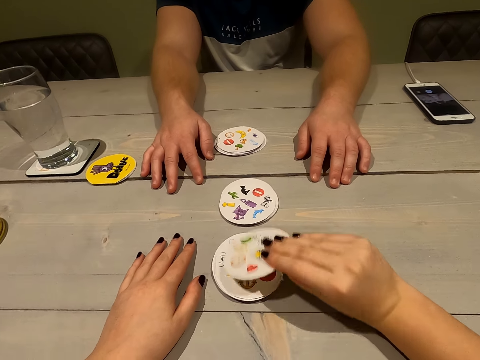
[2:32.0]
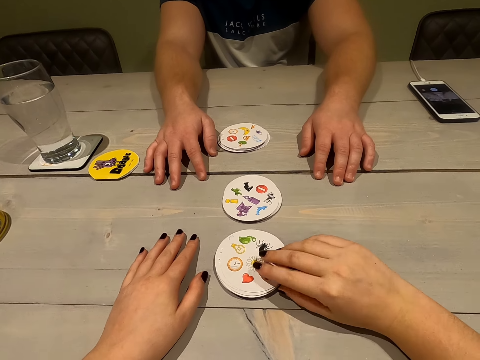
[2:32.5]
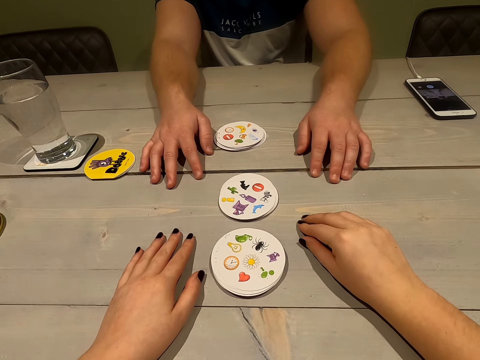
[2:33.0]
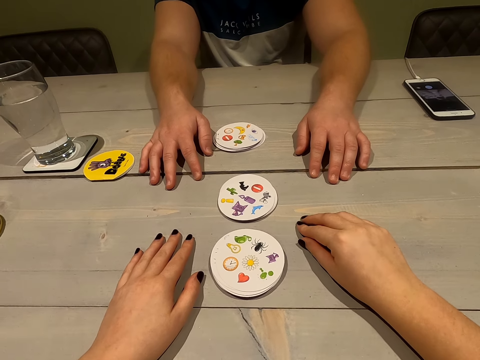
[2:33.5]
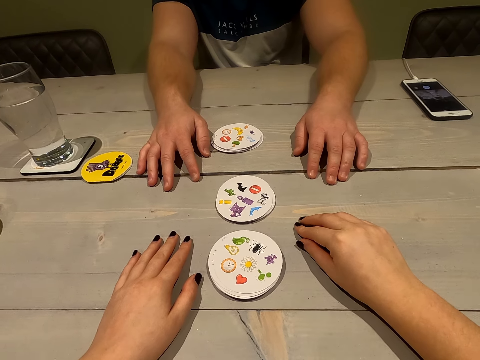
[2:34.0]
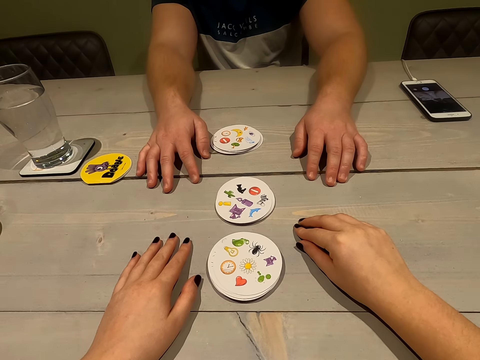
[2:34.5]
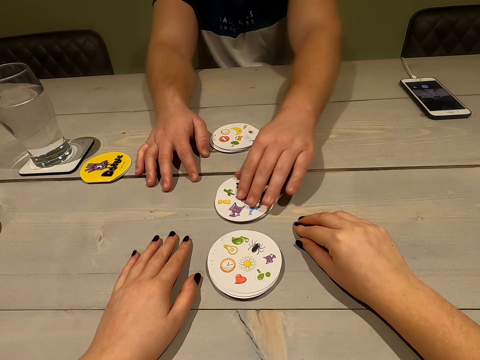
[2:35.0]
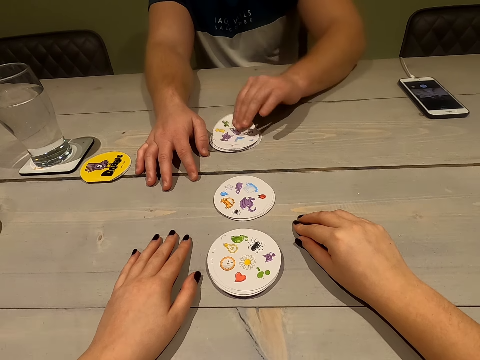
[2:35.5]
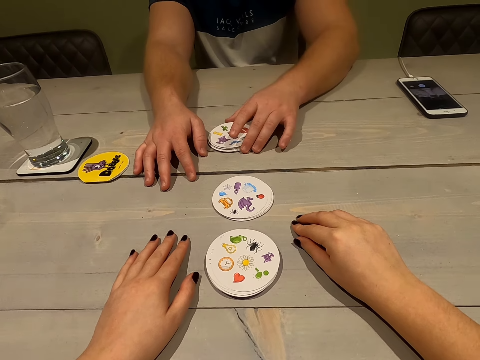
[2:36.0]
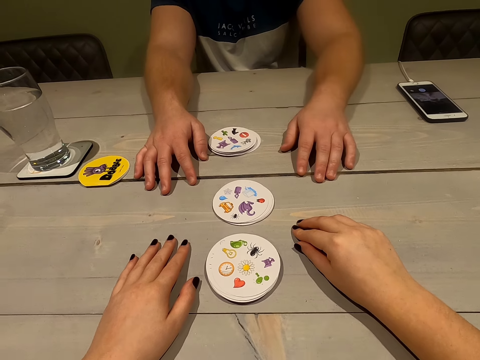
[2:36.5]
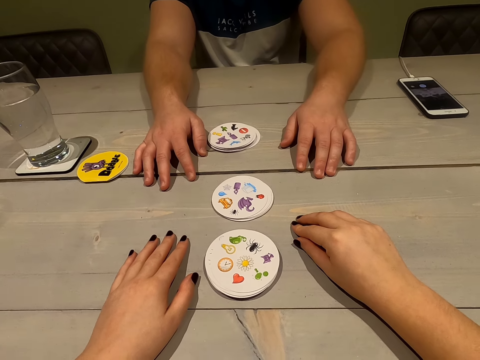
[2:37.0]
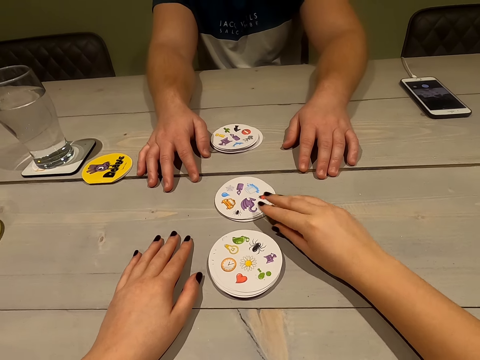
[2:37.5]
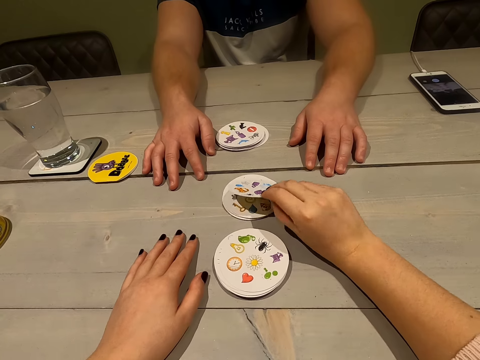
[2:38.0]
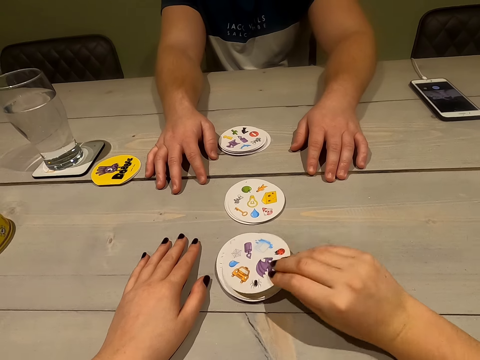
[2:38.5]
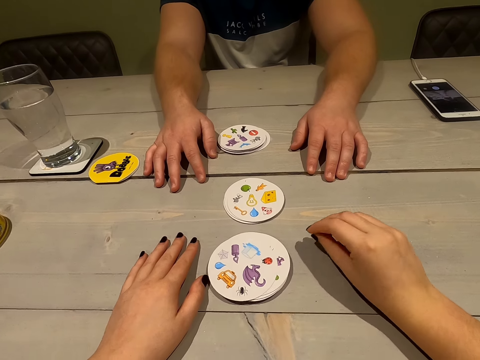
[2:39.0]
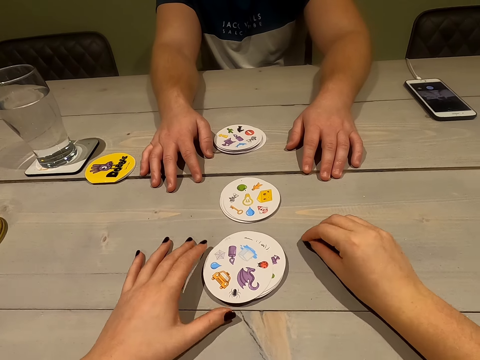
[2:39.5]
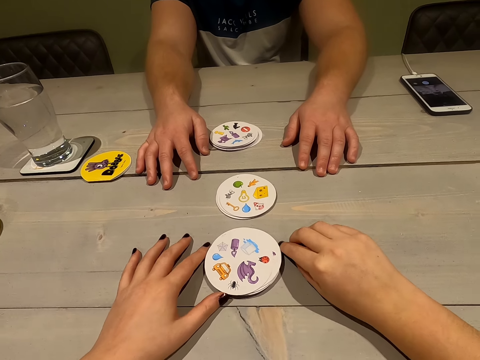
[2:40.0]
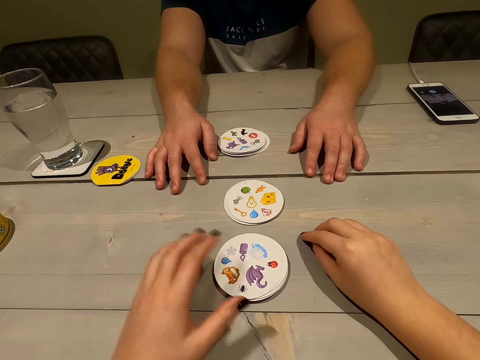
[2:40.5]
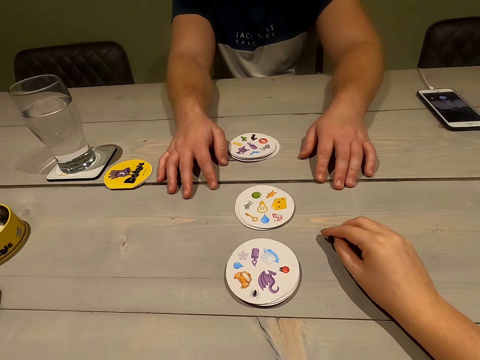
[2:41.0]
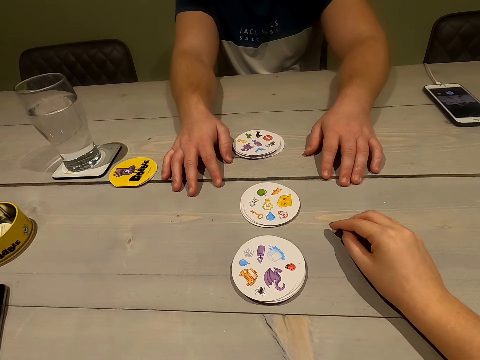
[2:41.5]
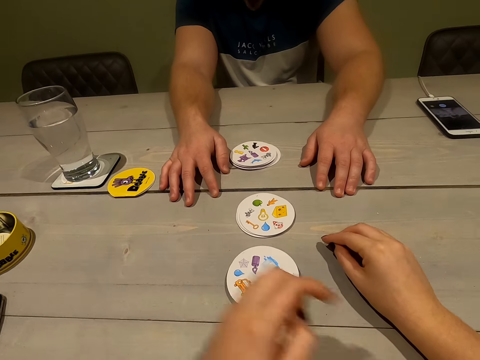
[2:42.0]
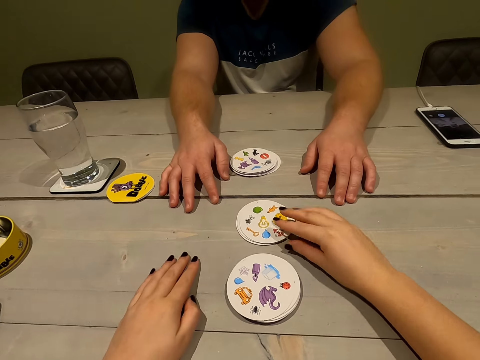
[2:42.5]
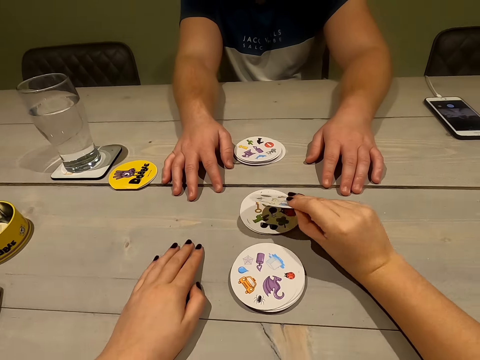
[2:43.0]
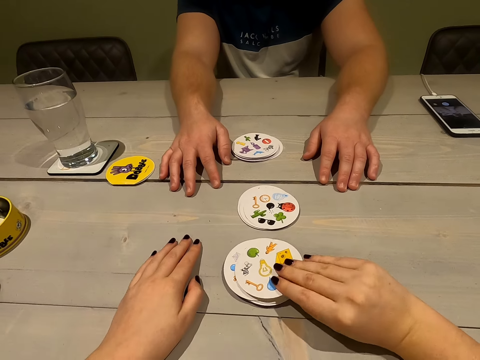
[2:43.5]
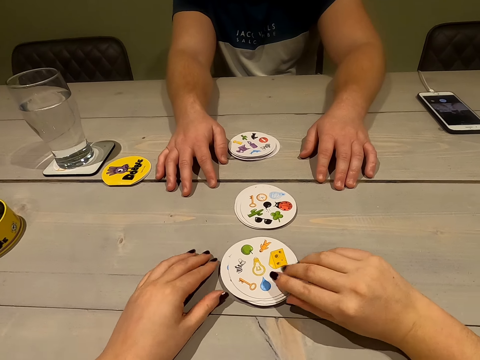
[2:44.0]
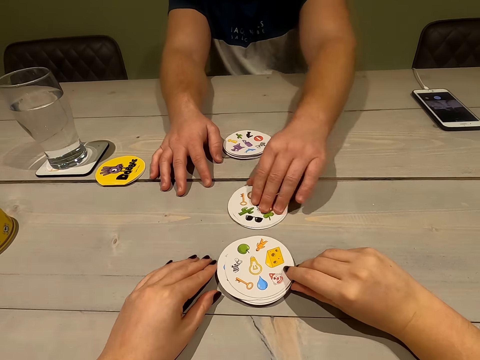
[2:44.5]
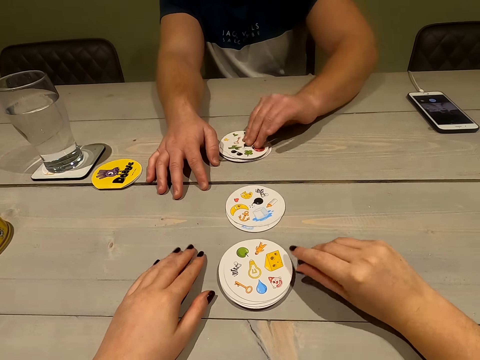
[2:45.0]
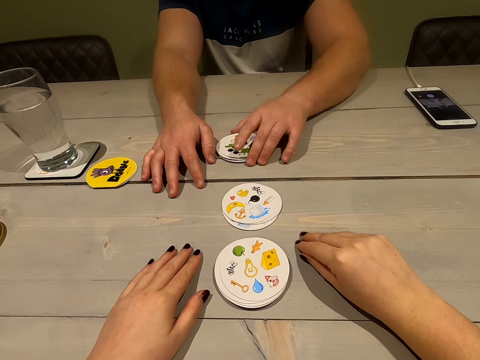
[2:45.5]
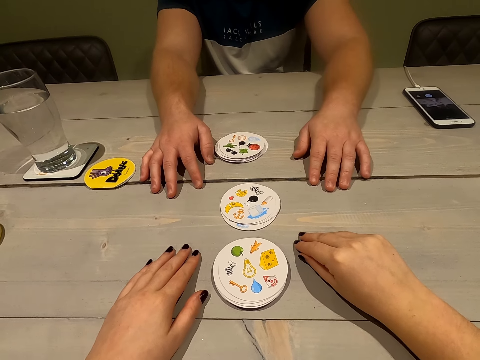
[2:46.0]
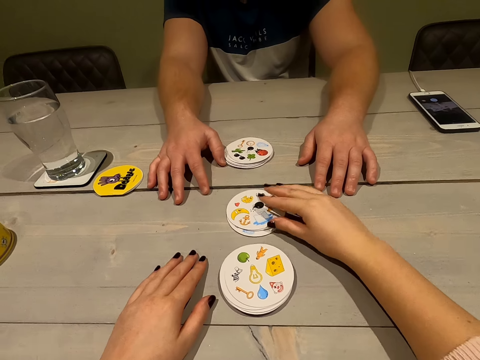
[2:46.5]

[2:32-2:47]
The camera wearer collects a card. A person takes a card. The camera wearer takes a card. She assembles her cards. She does something. She collects a card. The person takes a card.

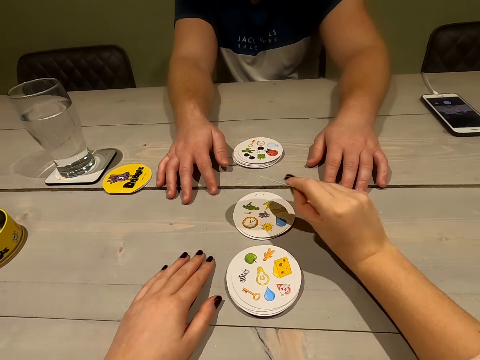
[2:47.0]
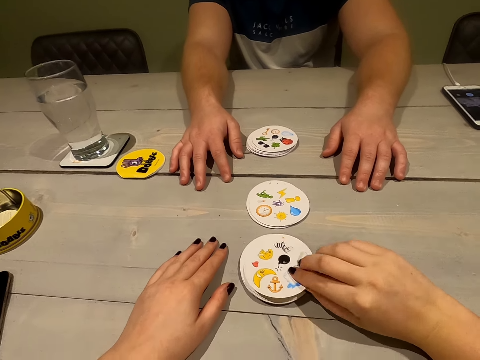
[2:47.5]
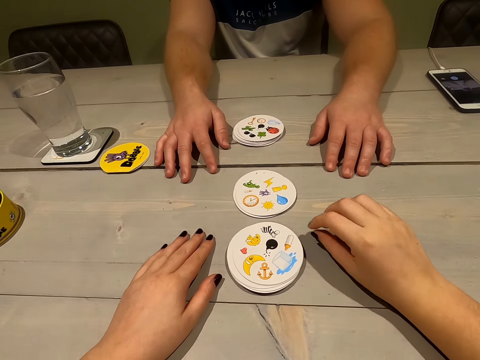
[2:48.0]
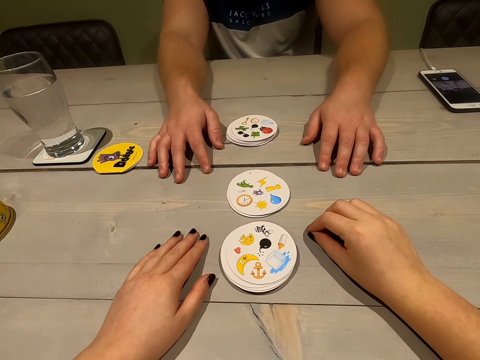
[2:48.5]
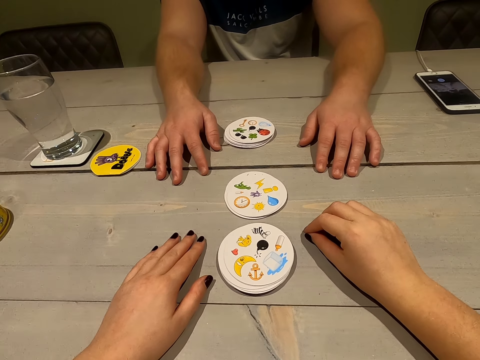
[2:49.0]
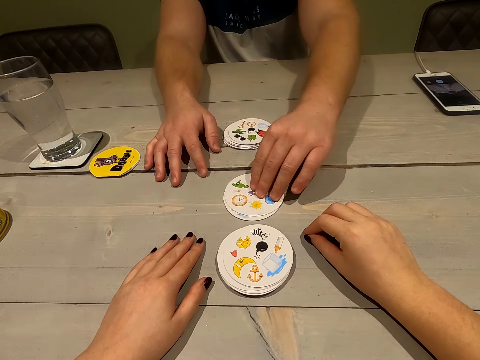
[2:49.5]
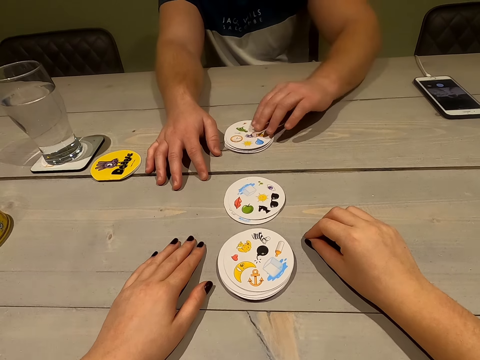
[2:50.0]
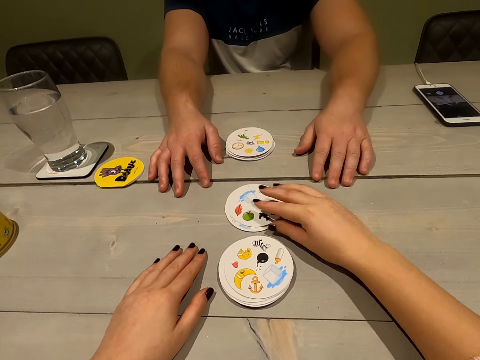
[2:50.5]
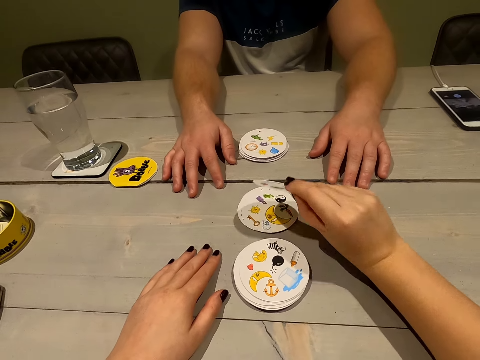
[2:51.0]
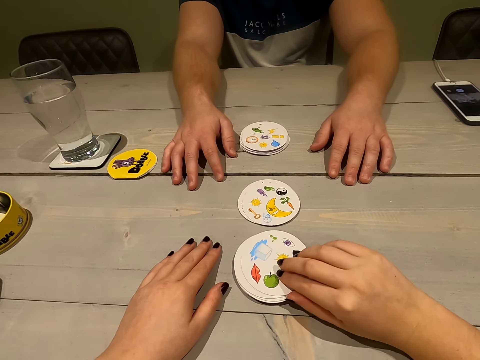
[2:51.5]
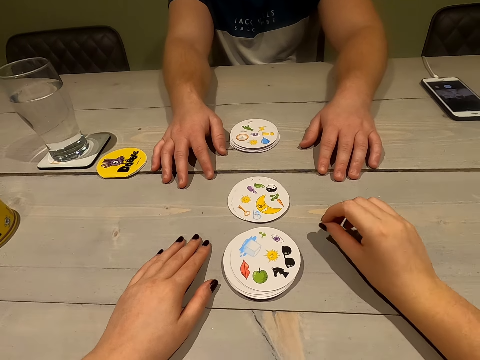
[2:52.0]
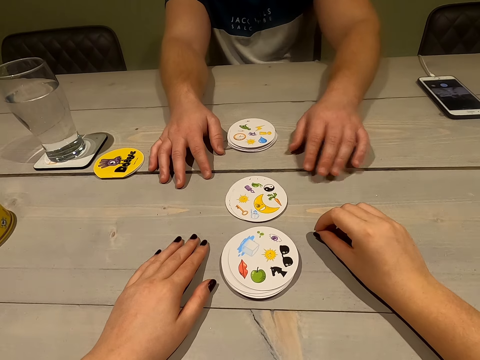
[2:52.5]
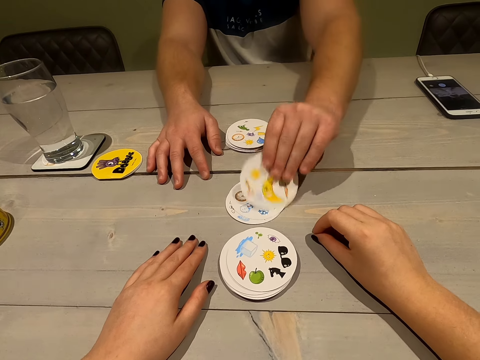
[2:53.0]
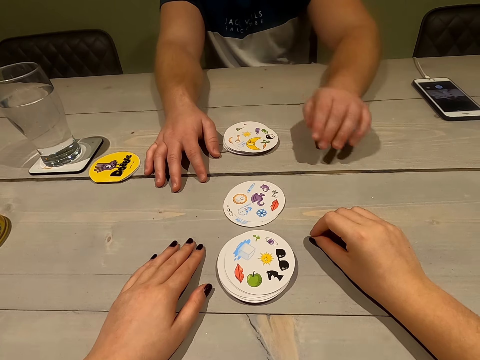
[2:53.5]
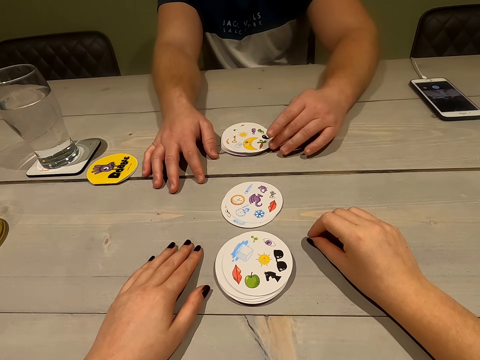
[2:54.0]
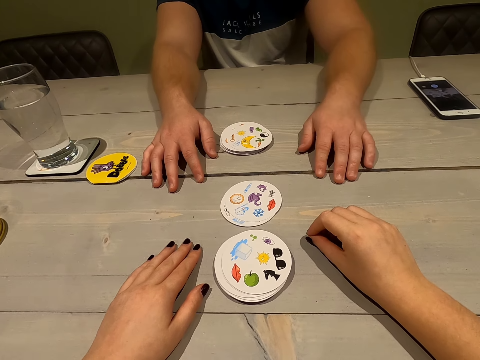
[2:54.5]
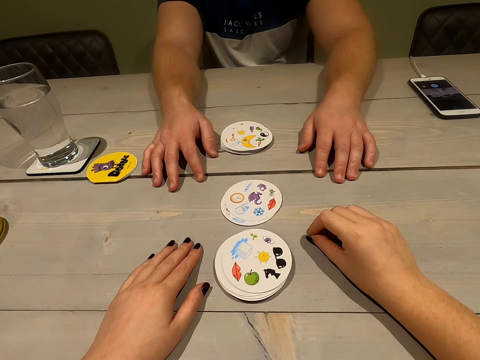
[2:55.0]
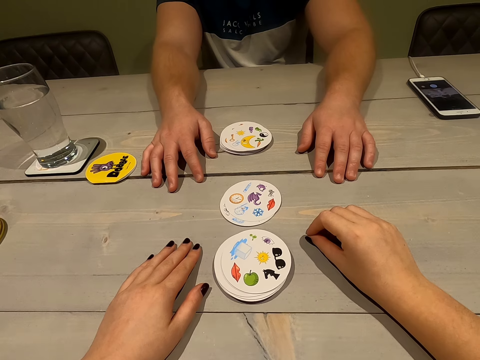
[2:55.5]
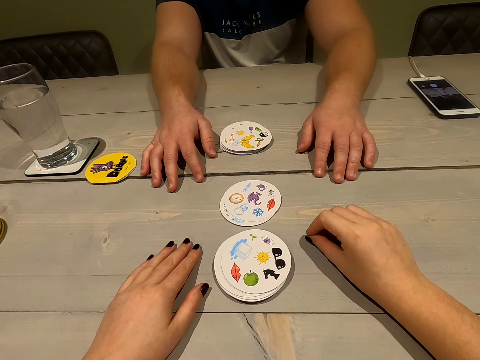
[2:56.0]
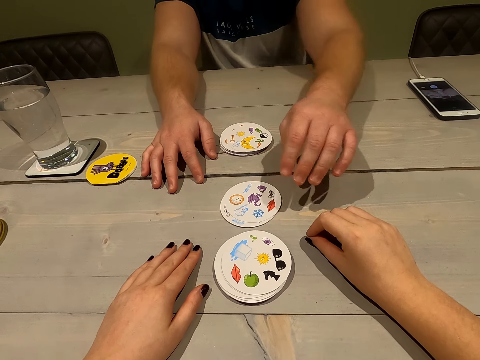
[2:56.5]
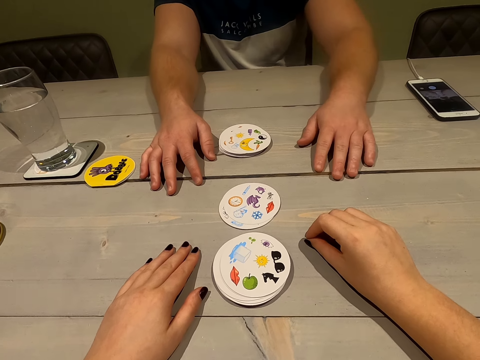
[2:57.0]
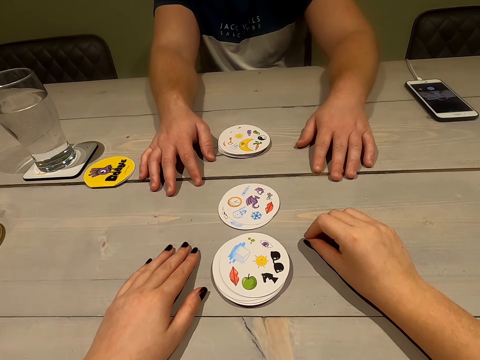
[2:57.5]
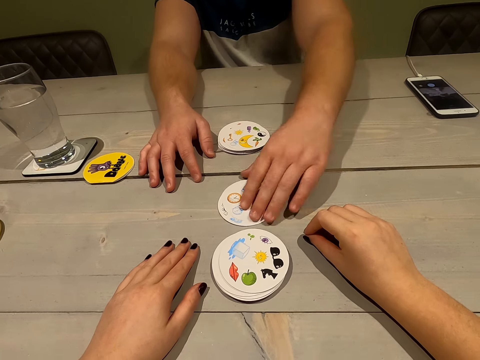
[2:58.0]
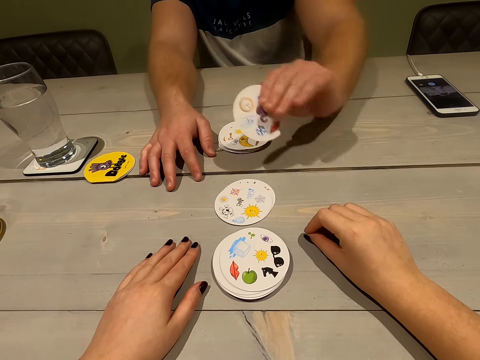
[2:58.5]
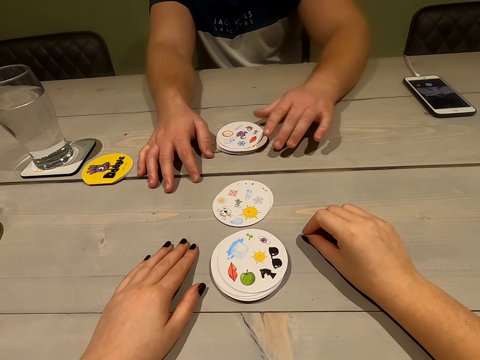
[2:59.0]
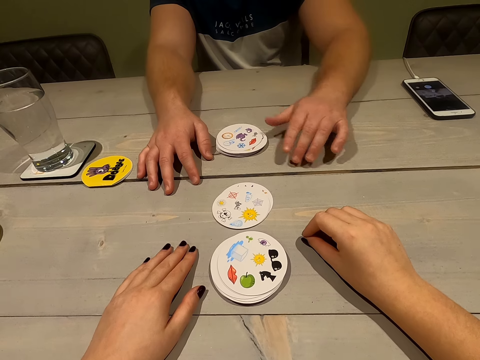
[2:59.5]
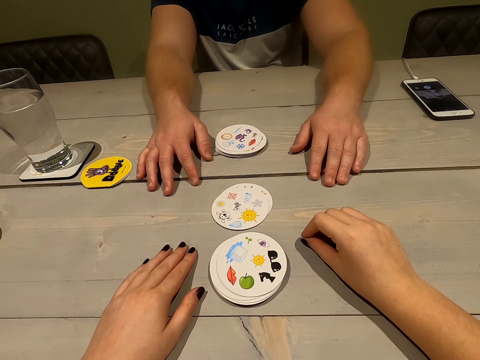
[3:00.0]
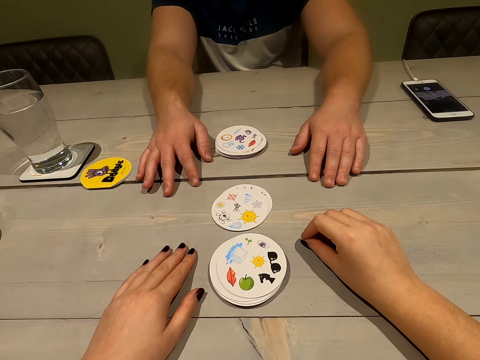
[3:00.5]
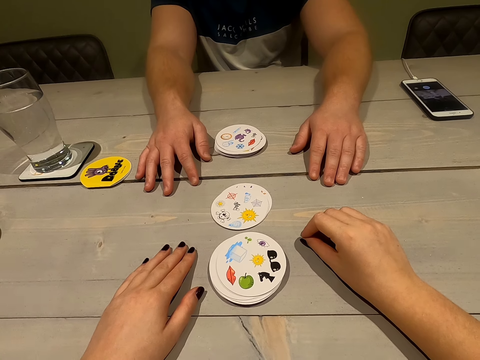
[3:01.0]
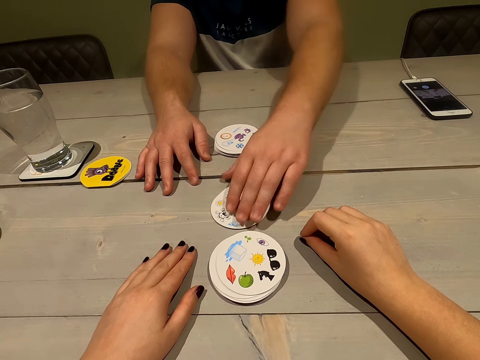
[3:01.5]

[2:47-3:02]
The camera wearer collects a card. A person takes a card. The camera wearer takes a card. The person collects a card and makes his cards. The person collects a card.
